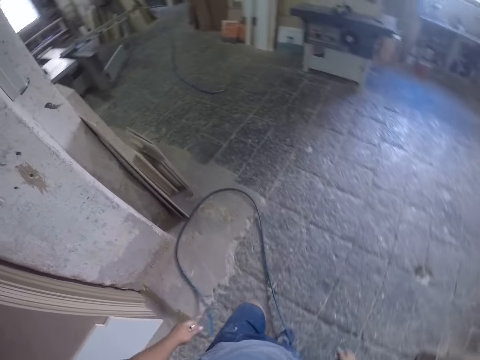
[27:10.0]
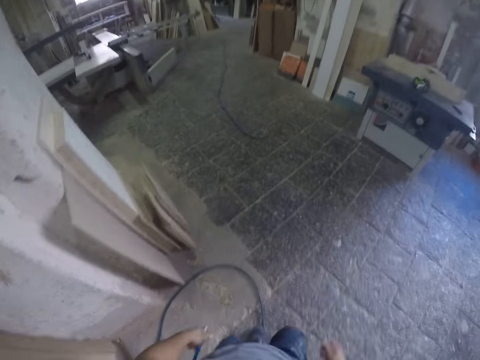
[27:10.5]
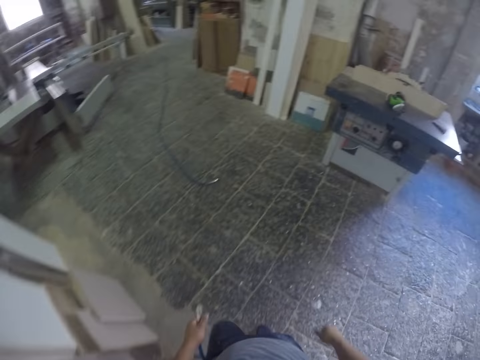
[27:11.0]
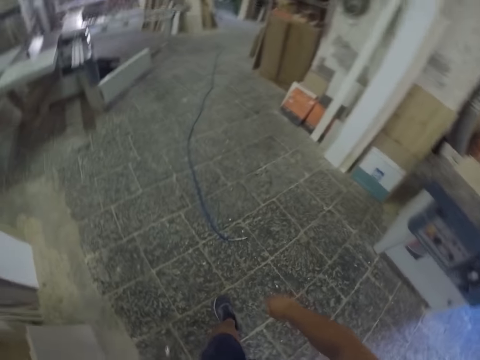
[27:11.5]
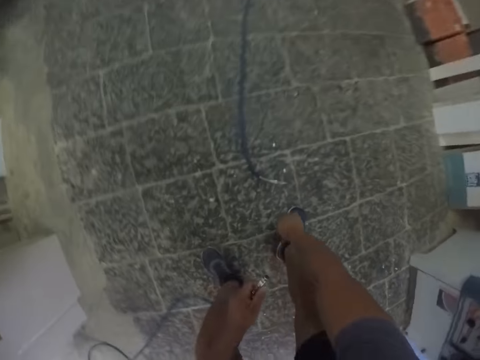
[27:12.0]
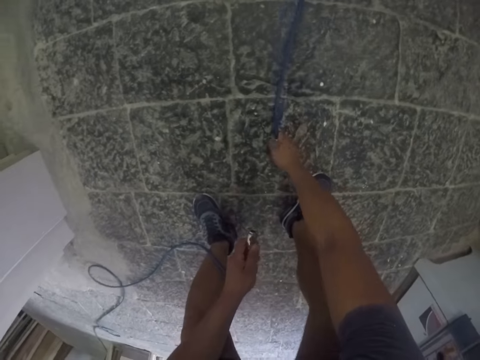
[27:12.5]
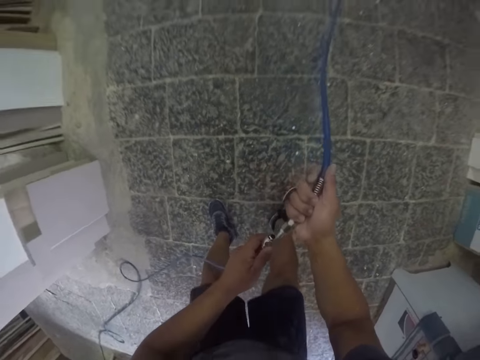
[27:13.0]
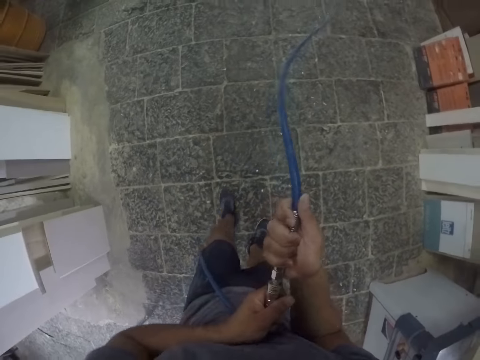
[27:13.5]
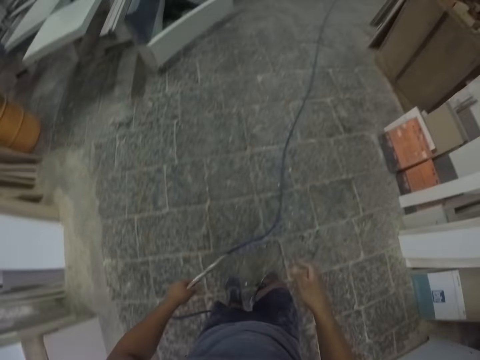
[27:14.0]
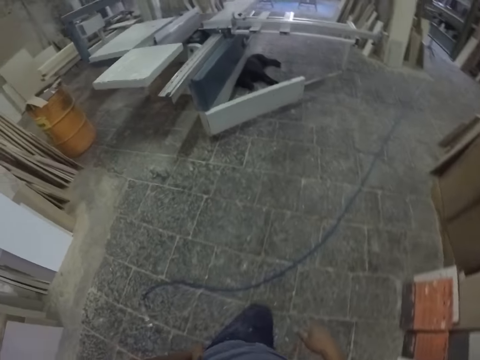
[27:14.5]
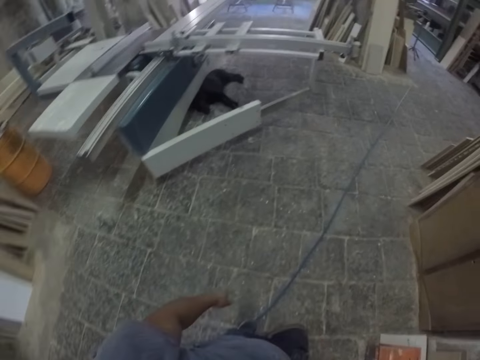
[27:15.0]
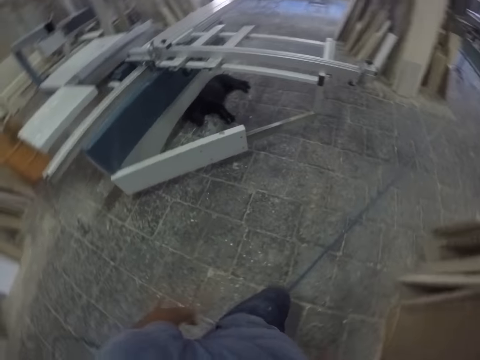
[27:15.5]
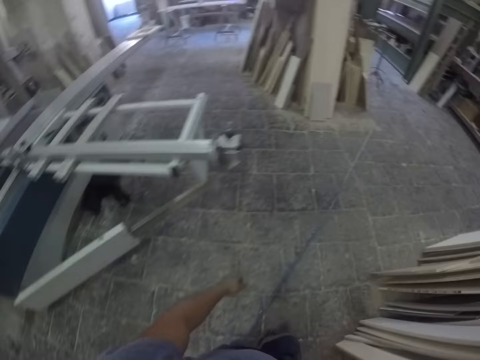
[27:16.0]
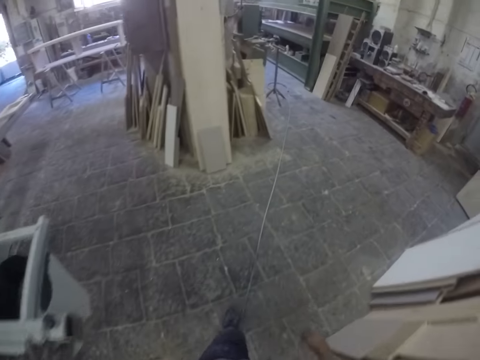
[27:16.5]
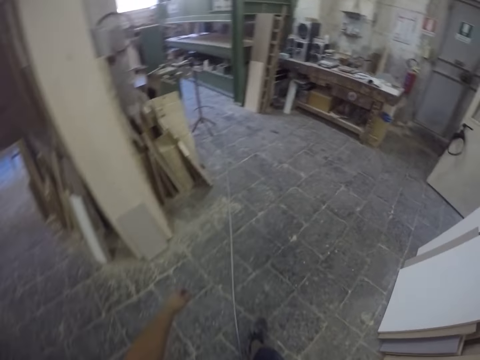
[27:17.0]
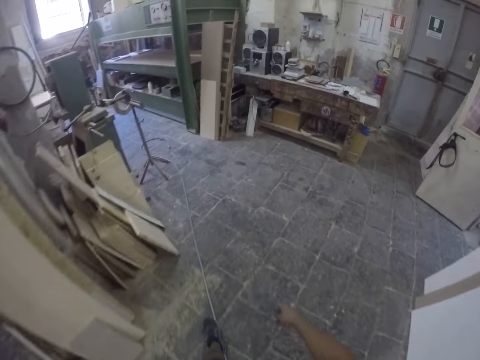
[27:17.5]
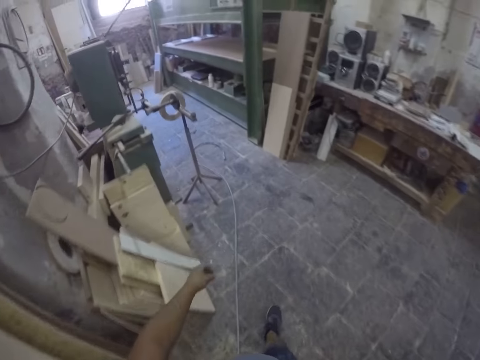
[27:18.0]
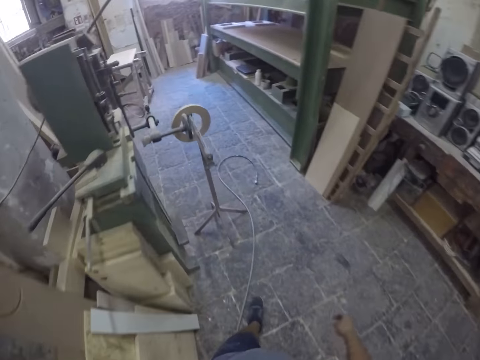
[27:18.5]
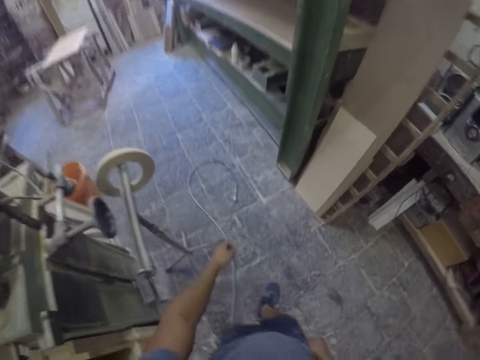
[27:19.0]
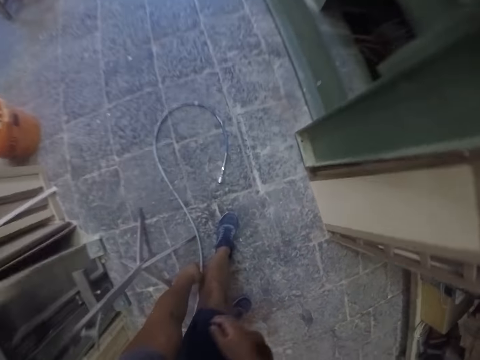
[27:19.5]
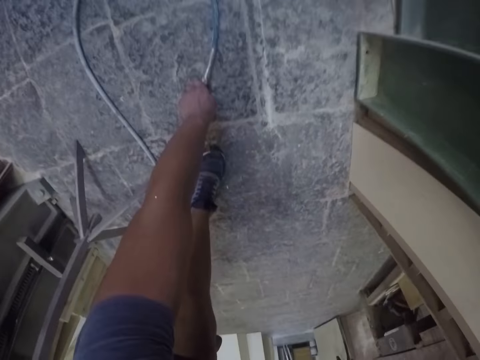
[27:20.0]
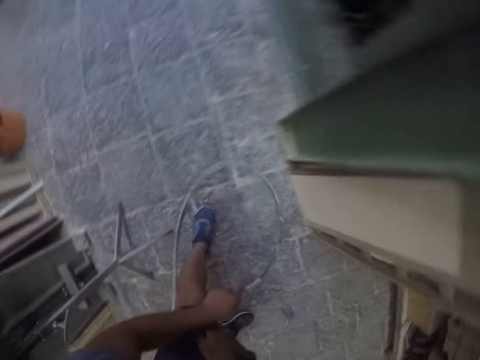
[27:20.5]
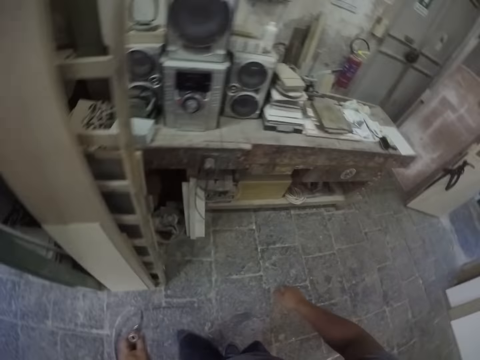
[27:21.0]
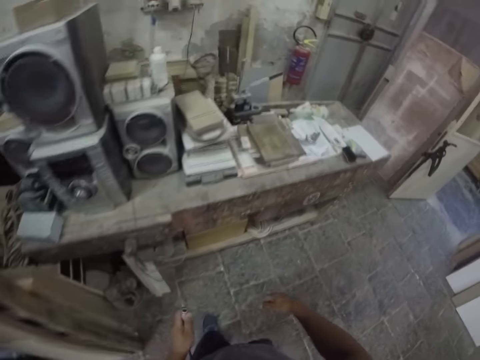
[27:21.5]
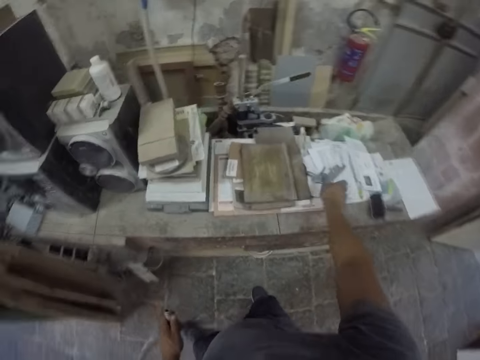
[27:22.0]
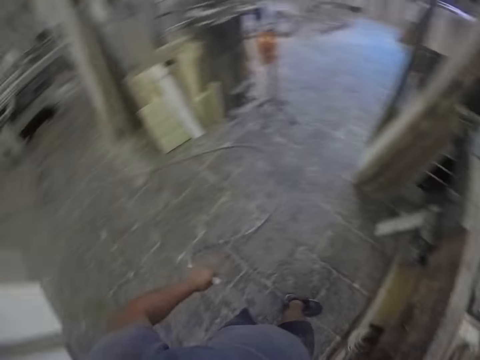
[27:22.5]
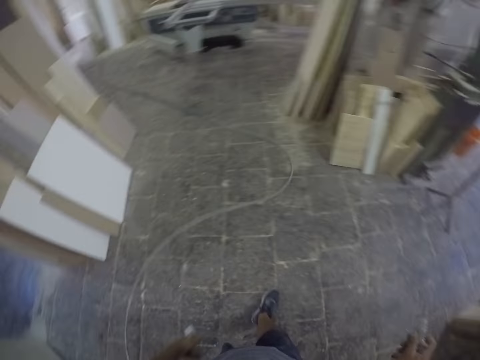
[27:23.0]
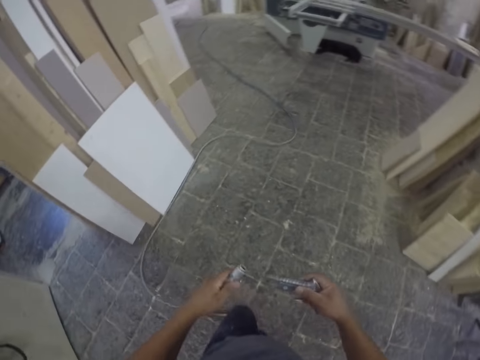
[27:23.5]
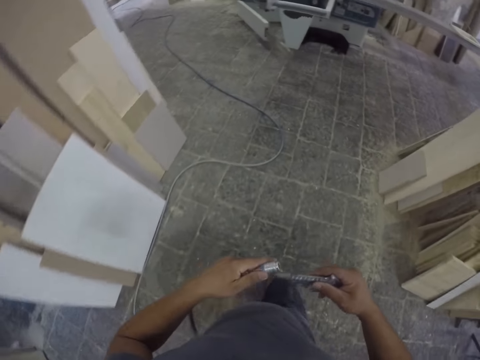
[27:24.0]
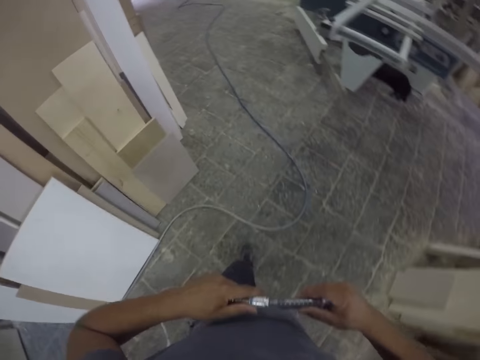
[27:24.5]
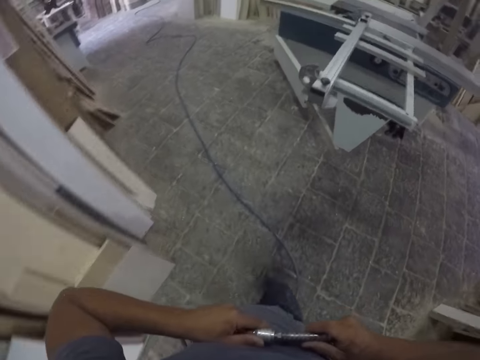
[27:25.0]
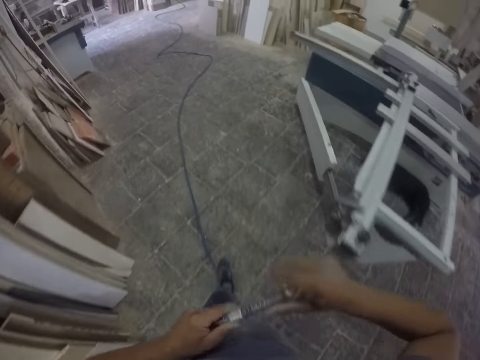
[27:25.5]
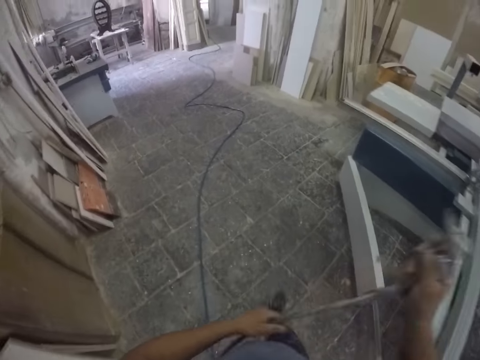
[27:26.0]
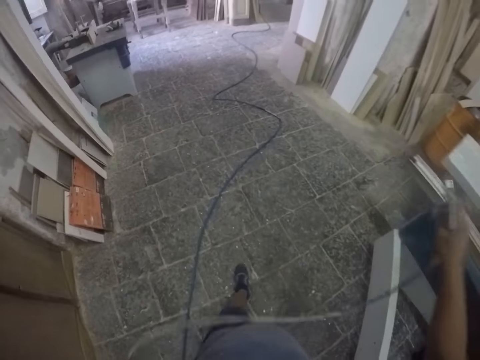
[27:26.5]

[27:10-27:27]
The camera wearer pulls the cable or pipe. They walk forward on the workshop. They hold the cable together and bend down. They pick up the pipe. They fix the pipe together. They put the pipe on the floor. They walk forward on the workshop. They pick up the cable and bend down. They stand up, walk forward and turn around. They hold the pipe. They pick up a spray gun. They turn around, walk forward on the workshop and join the gun to the tube.

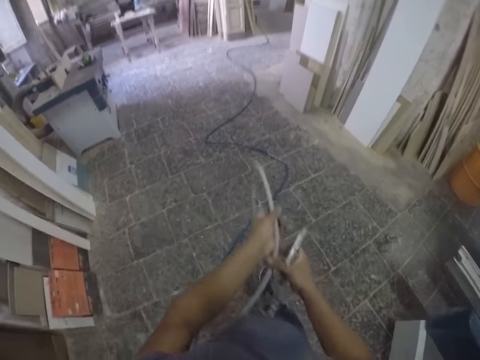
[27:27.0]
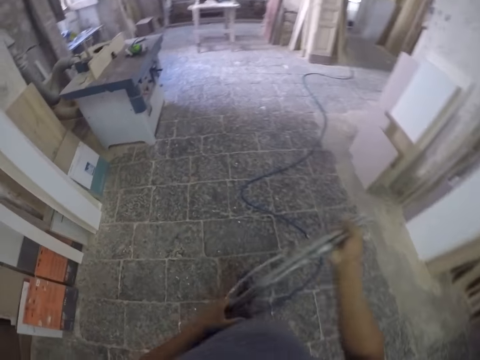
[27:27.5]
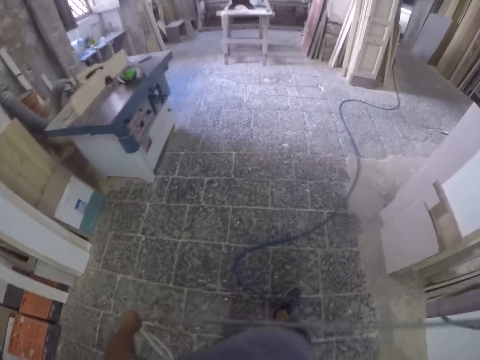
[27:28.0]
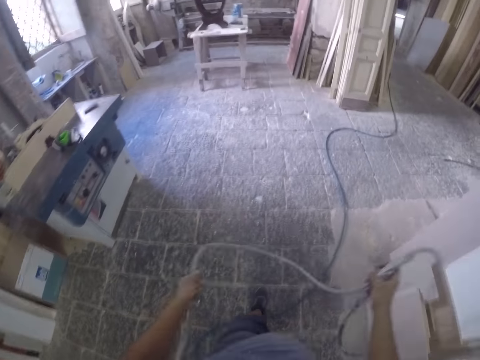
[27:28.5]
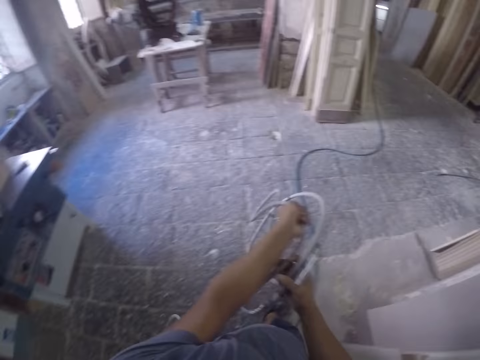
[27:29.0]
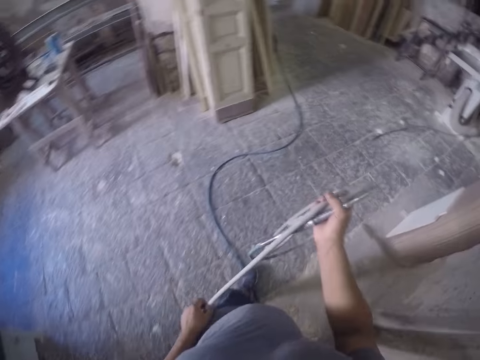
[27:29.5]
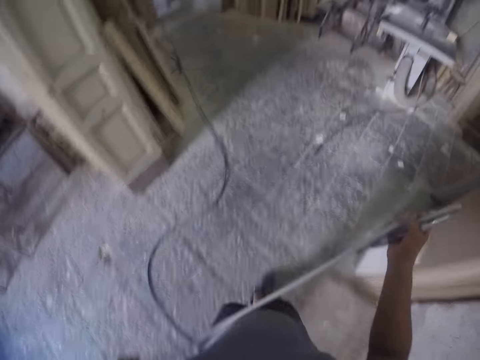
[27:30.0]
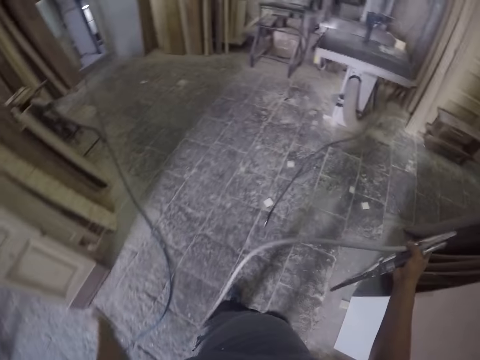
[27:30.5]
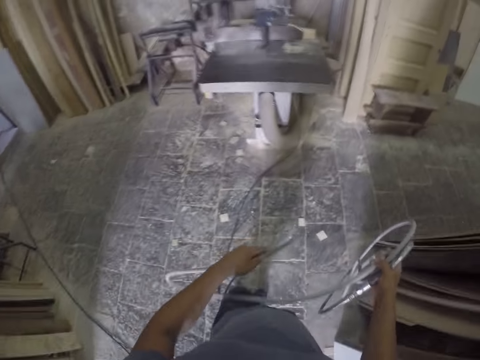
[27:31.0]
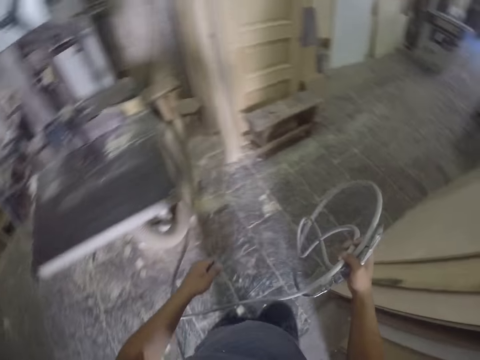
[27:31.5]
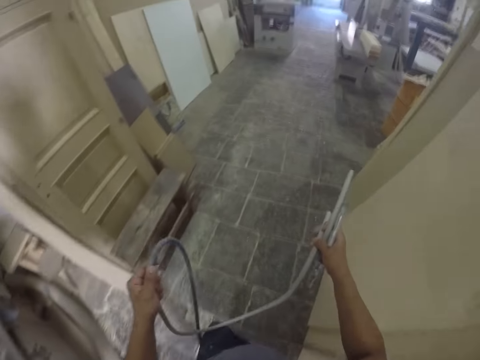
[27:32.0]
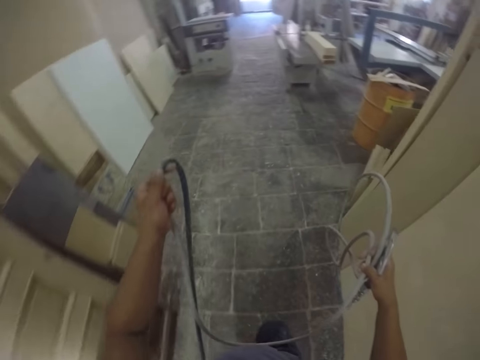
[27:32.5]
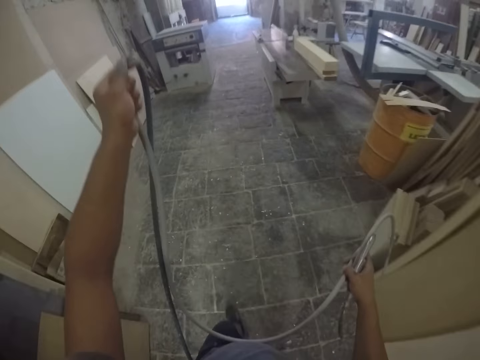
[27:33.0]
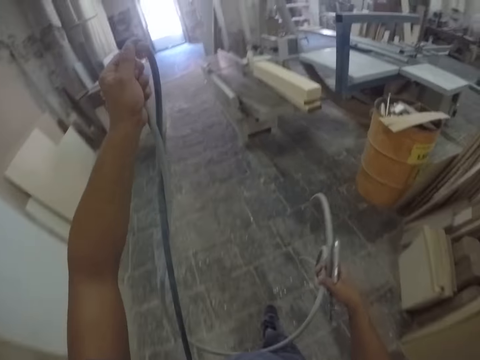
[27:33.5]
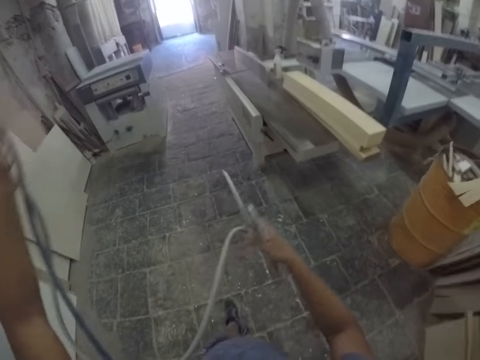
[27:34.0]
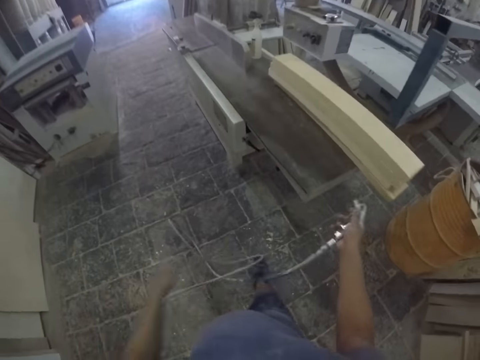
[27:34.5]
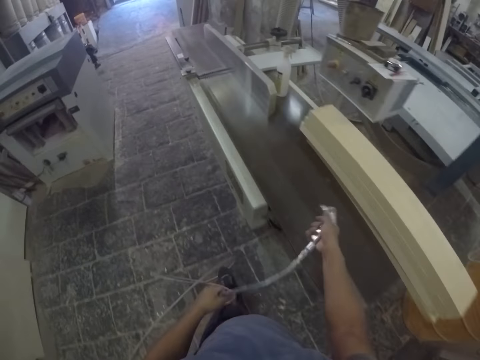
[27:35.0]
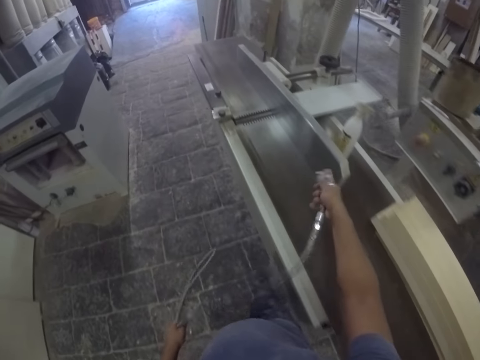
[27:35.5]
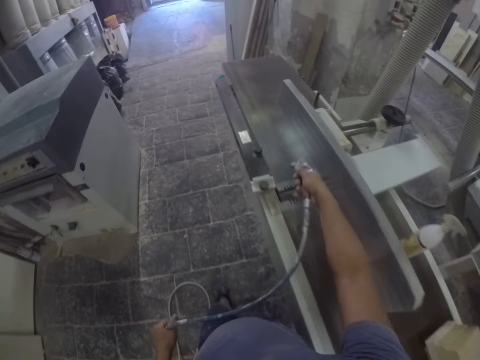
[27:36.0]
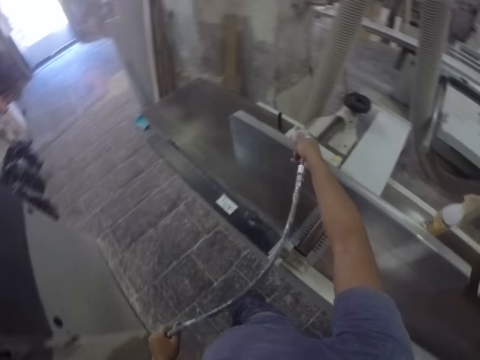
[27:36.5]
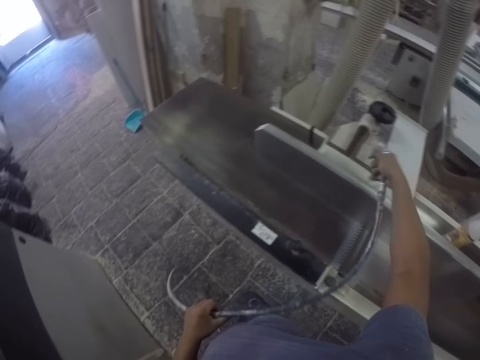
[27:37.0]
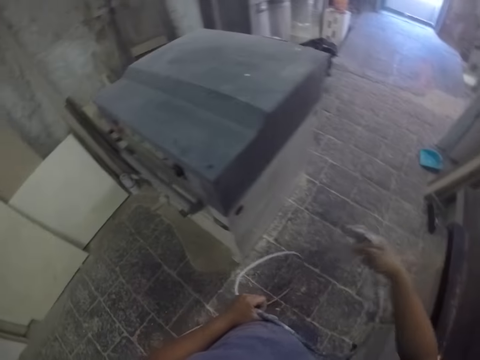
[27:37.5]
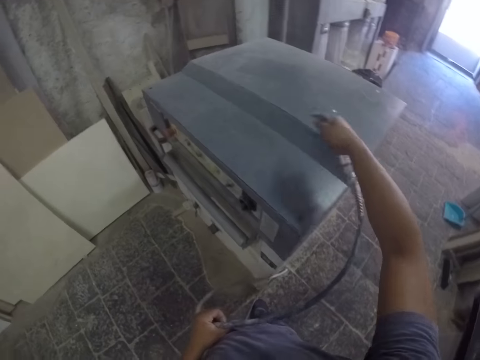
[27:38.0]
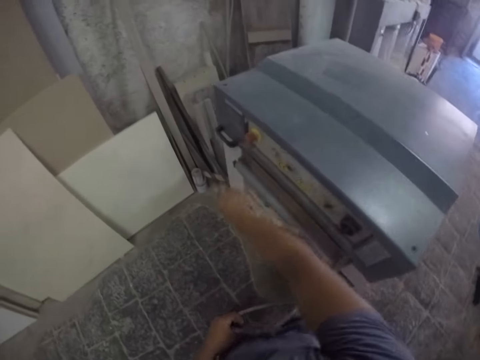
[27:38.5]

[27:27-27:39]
The camera wearer folds the pipe. They roll the tube. They walk forward. They hold the pipe. They spray on the machine and lift up the tube.
